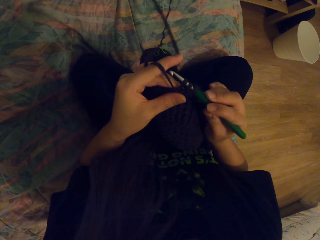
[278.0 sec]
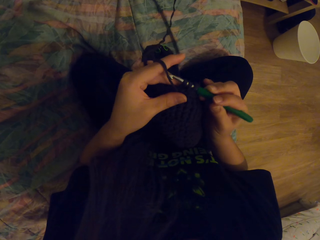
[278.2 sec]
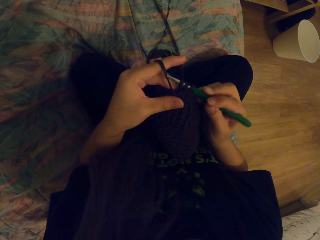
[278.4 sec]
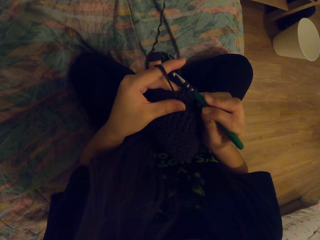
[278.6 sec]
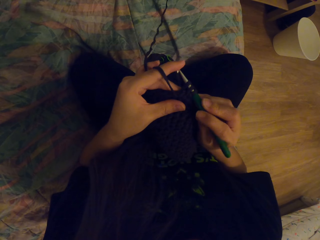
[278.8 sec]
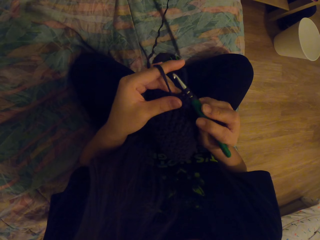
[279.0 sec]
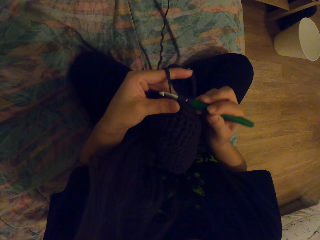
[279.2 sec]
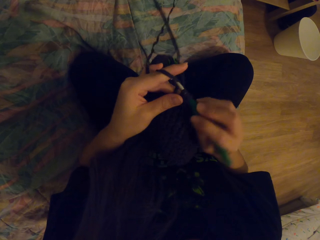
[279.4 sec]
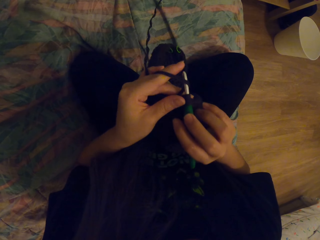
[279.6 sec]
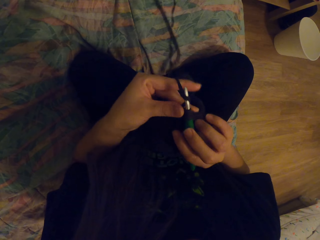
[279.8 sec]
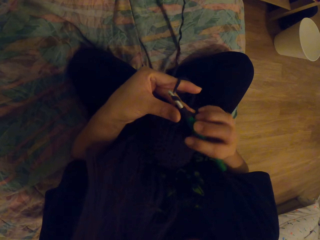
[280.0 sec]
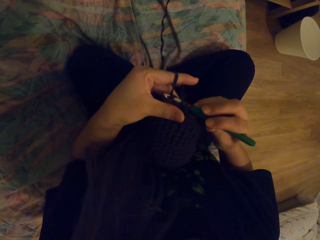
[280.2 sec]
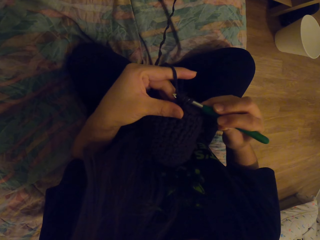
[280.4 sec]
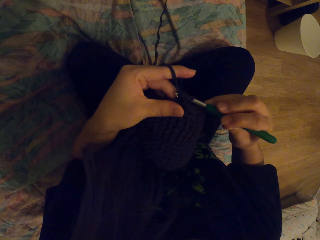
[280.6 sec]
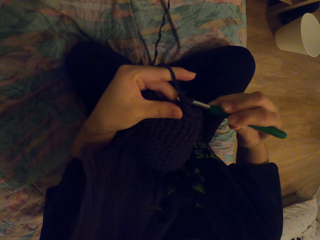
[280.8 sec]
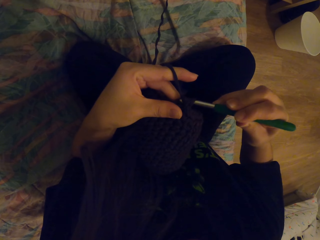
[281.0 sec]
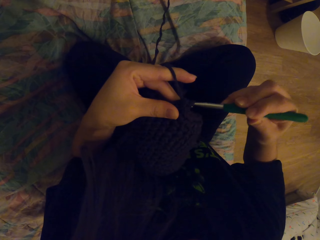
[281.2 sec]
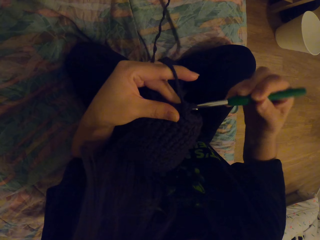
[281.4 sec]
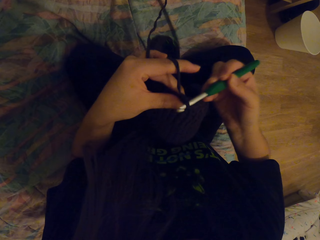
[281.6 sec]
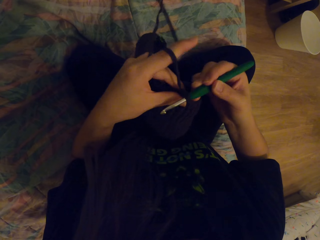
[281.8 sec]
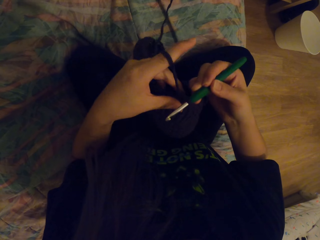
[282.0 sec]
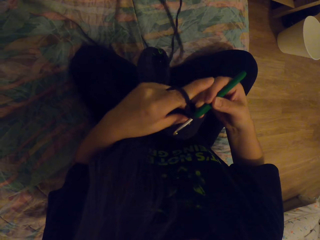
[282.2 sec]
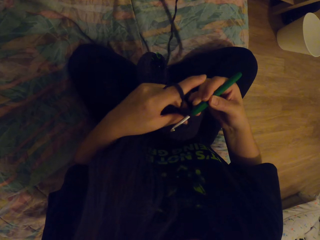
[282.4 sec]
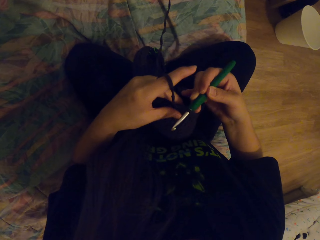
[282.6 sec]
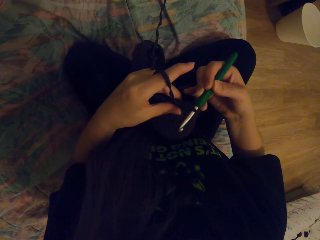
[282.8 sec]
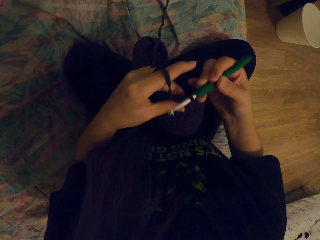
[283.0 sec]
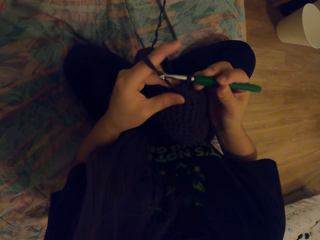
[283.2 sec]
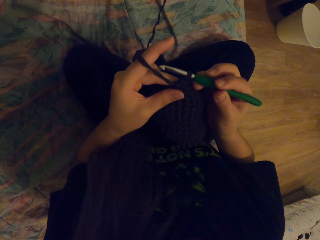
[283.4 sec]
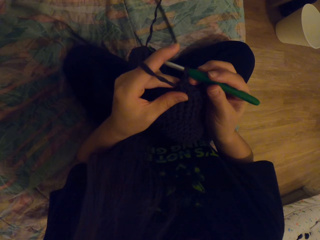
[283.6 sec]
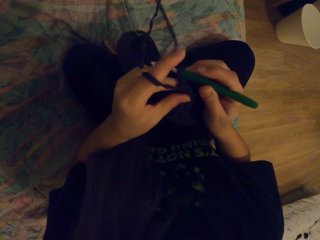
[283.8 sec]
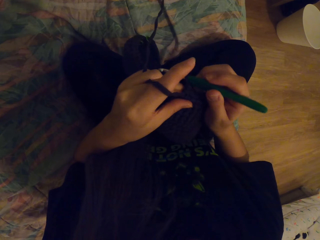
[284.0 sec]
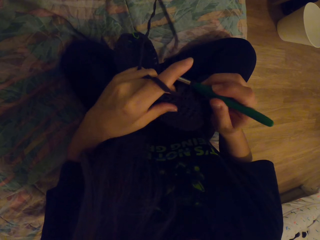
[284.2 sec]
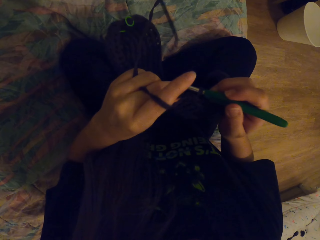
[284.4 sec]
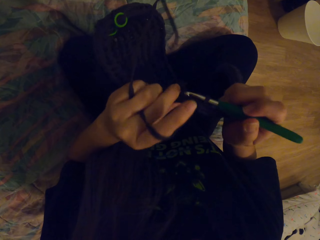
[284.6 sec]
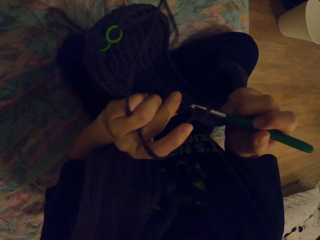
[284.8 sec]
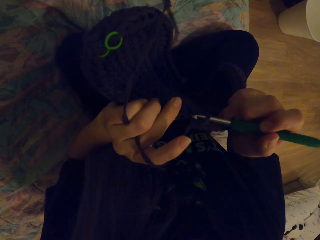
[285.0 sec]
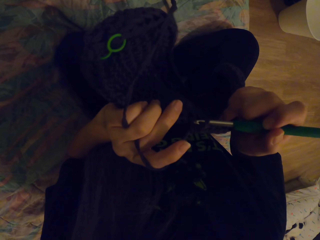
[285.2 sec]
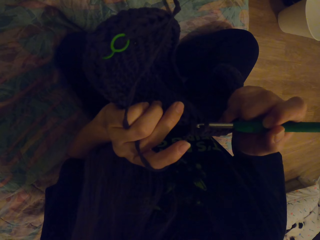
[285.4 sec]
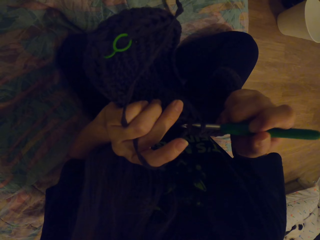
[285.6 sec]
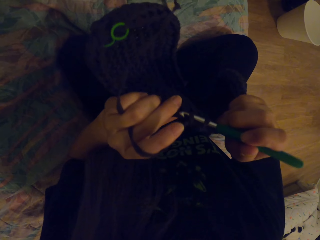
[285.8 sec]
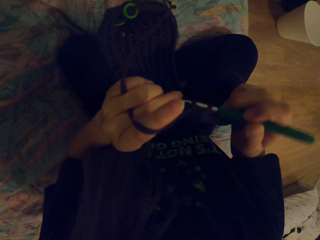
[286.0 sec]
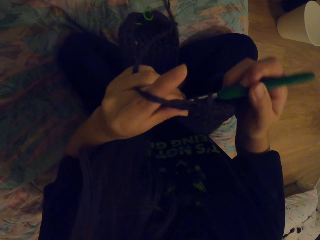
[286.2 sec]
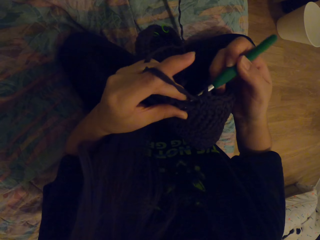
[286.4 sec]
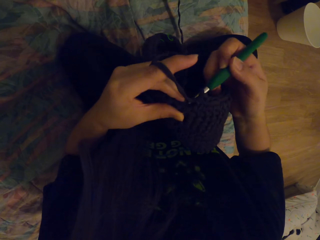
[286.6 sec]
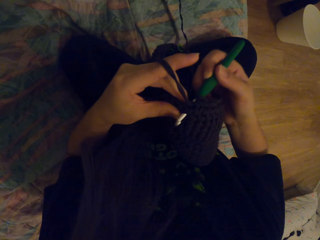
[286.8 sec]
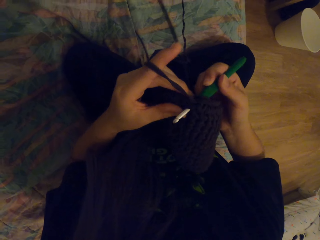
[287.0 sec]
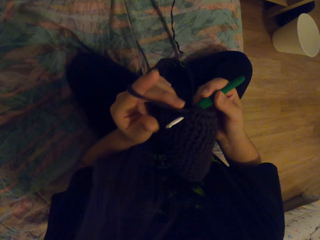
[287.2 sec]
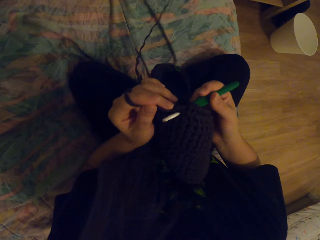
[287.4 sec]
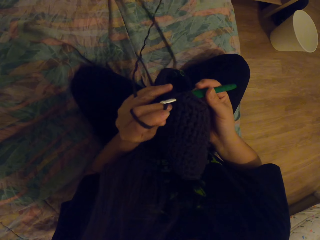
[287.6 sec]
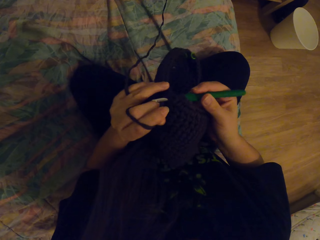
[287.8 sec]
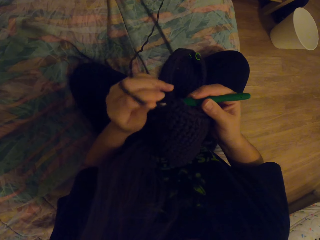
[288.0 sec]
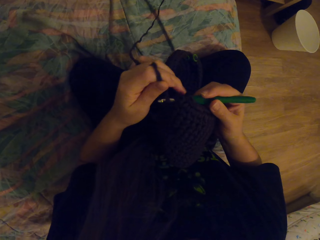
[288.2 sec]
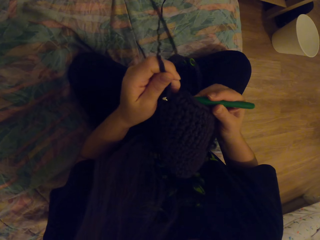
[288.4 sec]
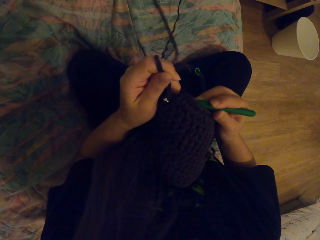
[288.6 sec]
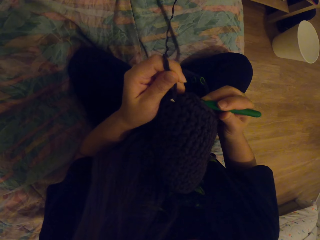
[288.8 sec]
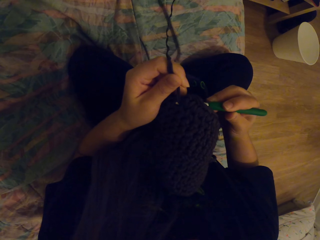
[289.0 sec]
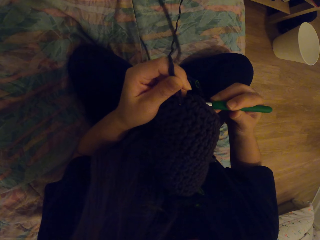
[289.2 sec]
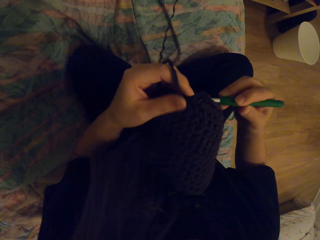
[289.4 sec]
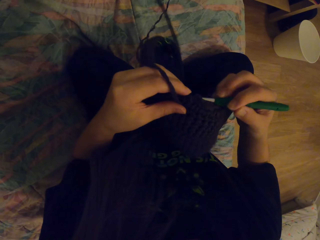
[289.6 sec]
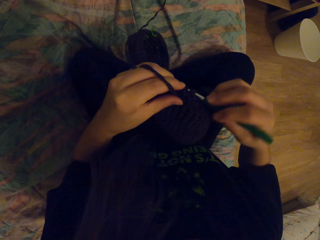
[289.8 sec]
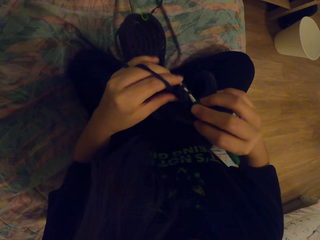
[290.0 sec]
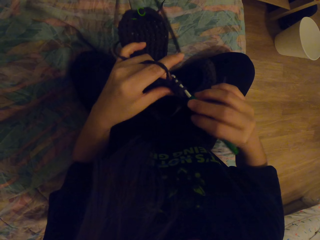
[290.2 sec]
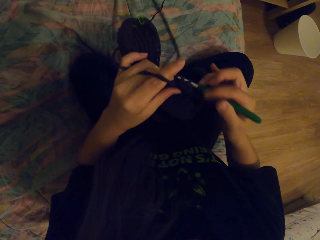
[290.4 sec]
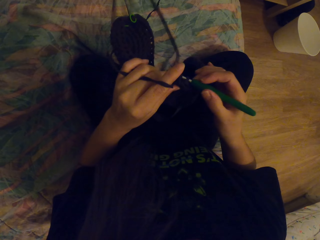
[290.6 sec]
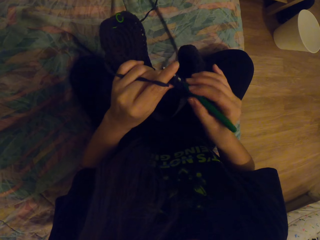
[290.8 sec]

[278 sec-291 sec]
The camera wearer raises her hand. She crochets a fabric with a crochet hook.

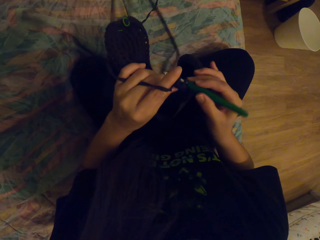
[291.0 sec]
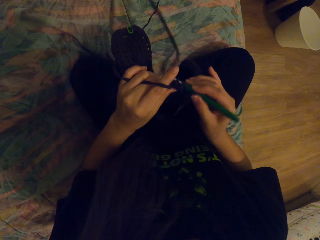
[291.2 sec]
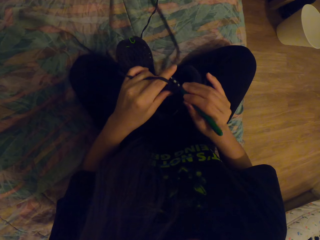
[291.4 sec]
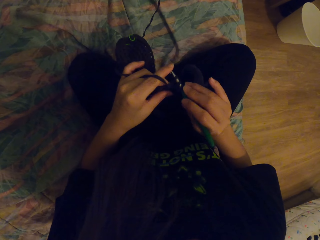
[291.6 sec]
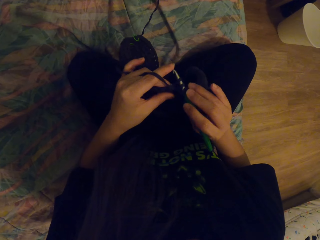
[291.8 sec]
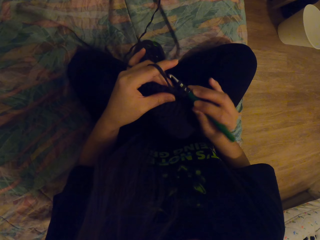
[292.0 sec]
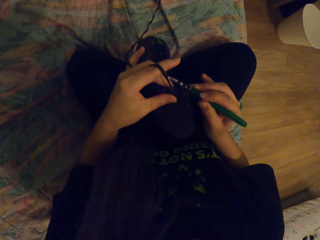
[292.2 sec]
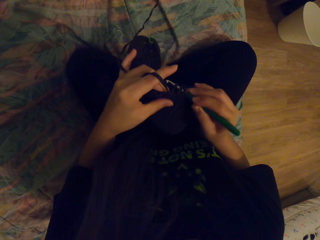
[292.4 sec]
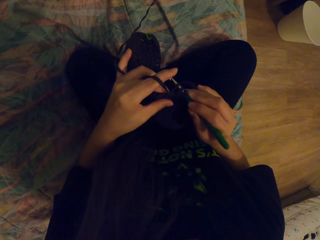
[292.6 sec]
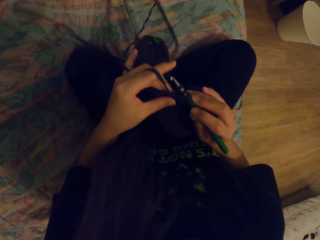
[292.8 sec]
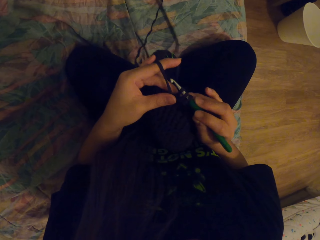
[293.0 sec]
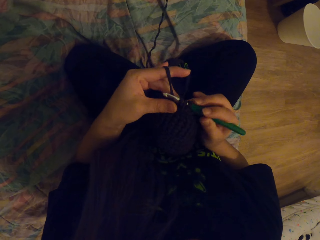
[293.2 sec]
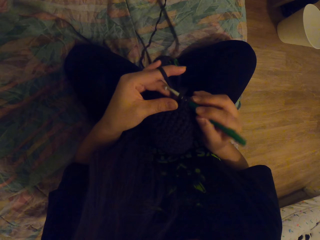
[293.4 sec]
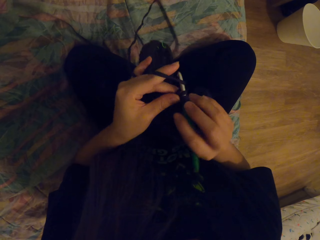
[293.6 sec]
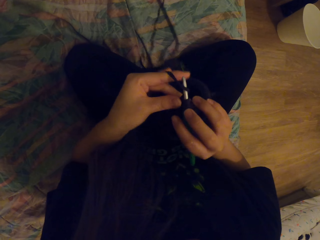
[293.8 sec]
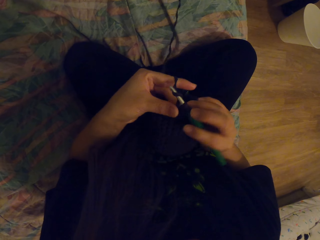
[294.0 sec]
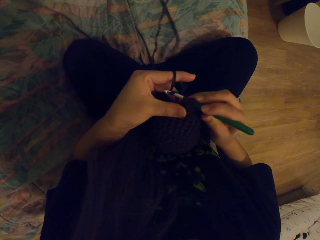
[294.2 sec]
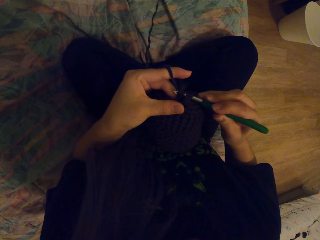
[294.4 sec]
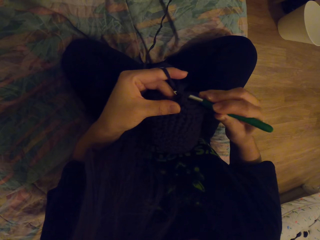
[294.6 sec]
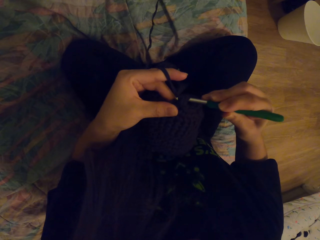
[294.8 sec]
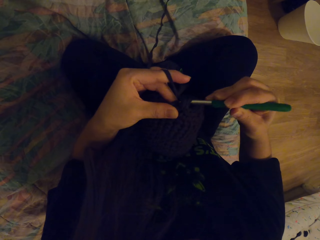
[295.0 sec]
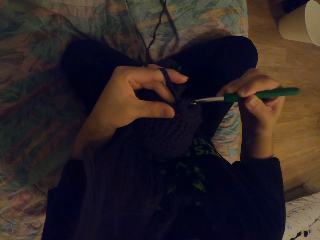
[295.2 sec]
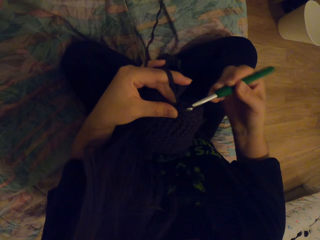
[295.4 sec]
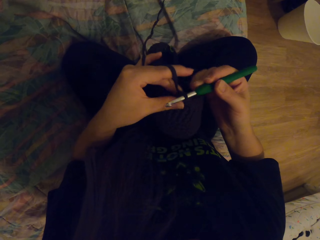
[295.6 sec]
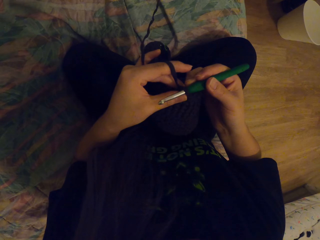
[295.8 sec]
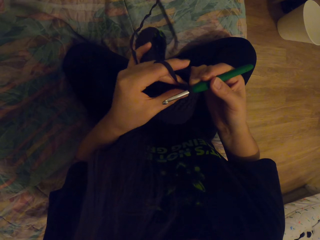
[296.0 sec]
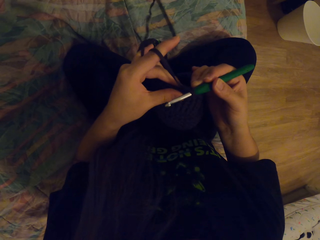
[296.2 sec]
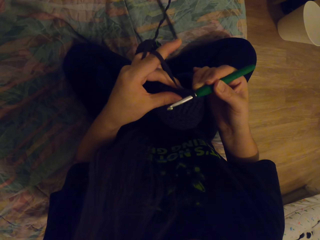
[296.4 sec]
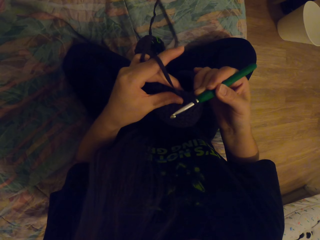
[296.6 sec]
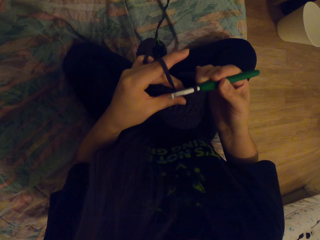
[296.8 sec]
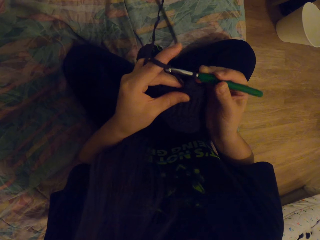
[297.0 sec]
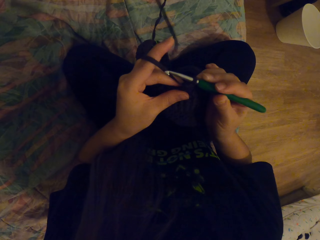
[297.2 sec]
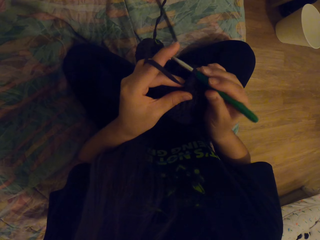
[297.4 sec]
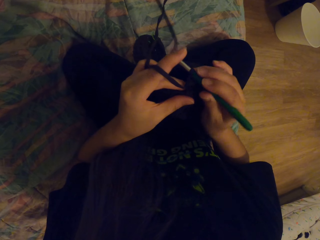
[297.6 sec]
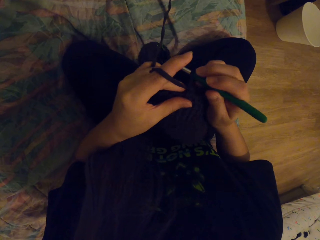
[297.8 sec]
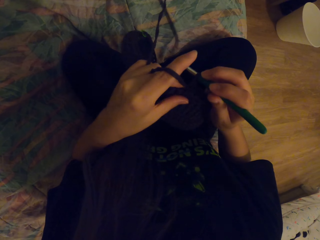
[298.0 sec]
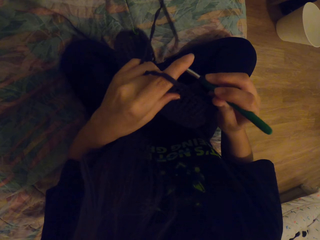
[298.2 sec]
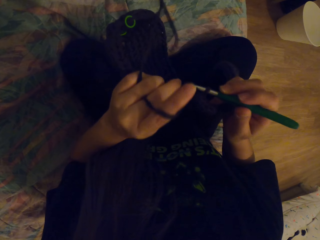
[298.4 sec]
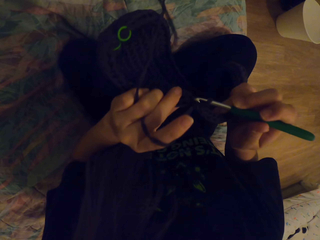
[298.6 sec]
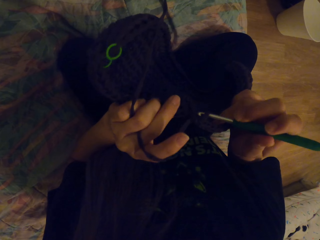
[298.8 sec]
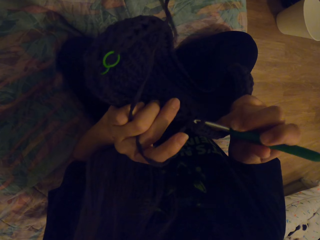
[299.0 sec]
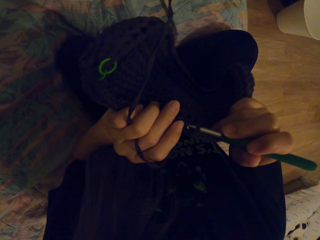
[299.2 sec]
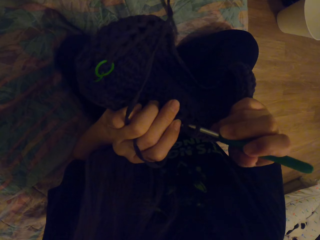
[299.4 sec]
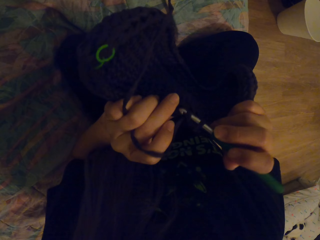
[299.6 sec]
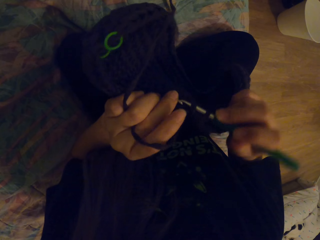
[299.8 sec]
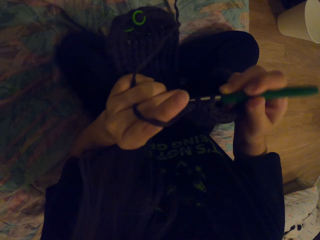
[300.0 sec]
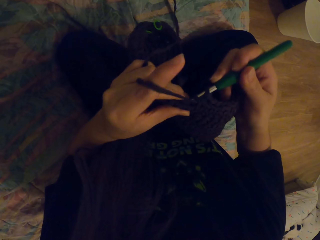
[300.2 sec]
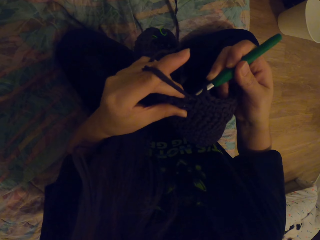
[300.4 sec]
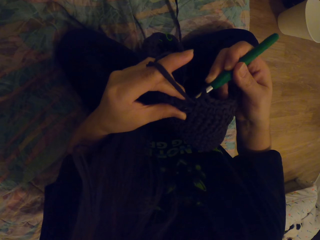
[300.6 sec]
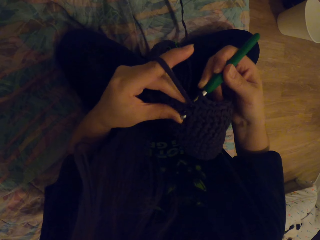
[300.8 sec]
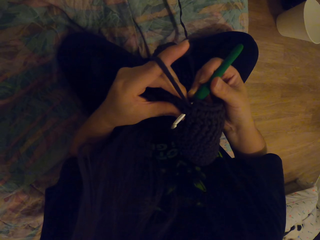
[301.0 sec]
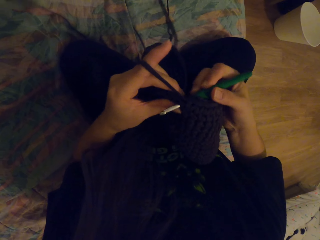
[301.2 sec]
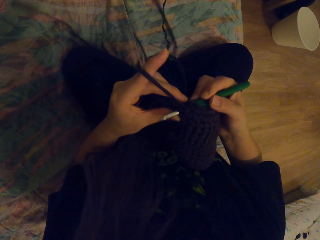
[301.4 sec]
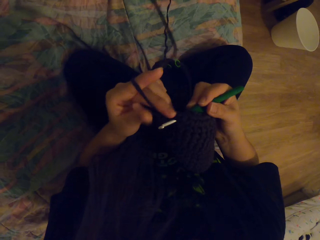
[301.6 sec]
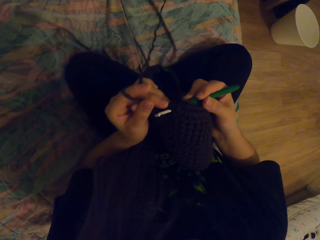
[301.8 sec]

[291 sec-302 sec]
The camera wearer puts the yarn in the crochet hook. She coils a thread on the crochet hook. She moves her hand. She knits. She crochets a fabric with the crochet hook.
